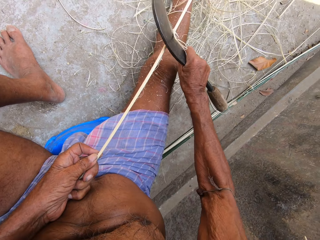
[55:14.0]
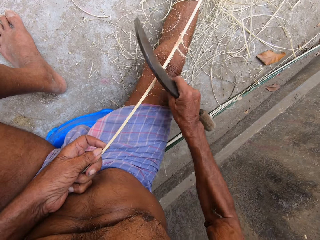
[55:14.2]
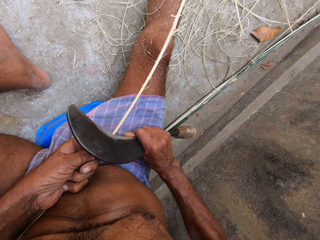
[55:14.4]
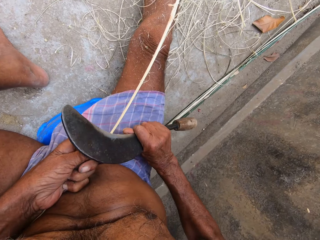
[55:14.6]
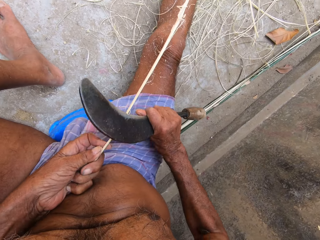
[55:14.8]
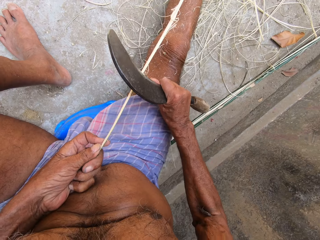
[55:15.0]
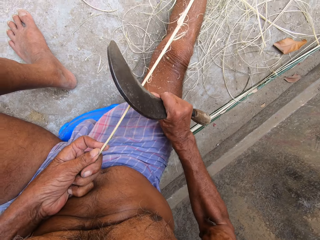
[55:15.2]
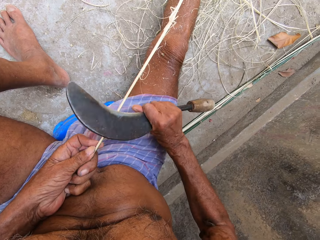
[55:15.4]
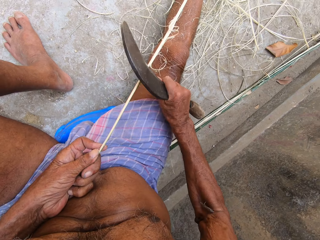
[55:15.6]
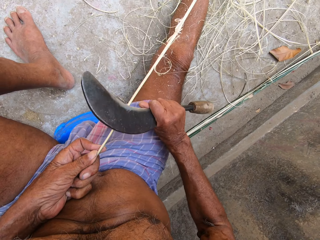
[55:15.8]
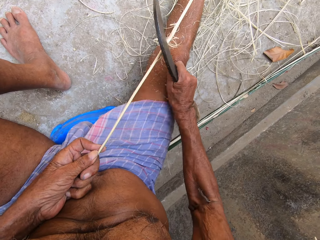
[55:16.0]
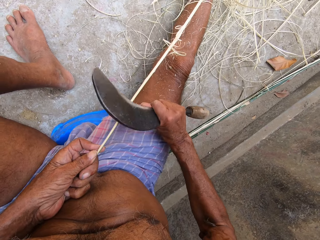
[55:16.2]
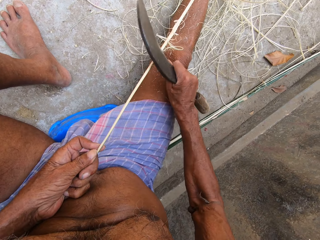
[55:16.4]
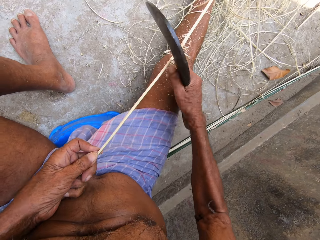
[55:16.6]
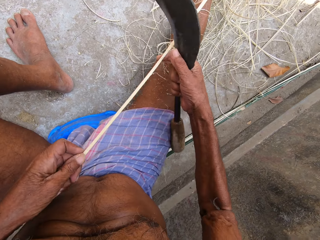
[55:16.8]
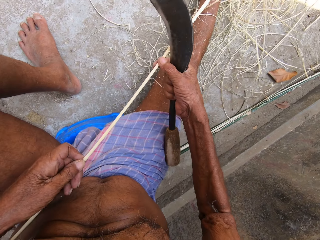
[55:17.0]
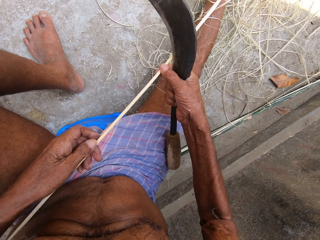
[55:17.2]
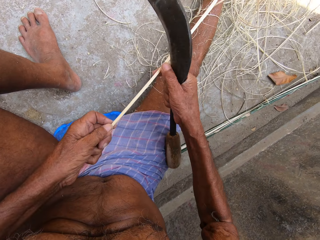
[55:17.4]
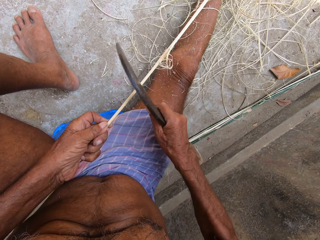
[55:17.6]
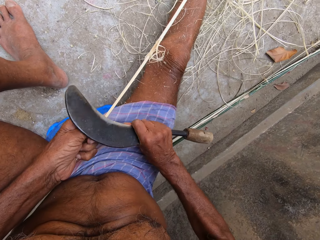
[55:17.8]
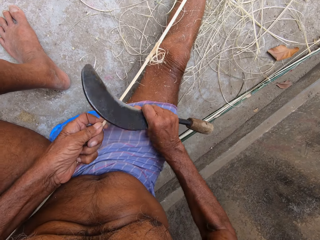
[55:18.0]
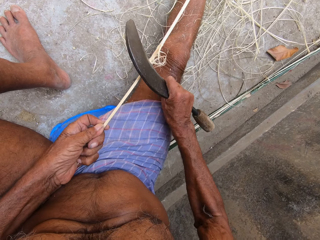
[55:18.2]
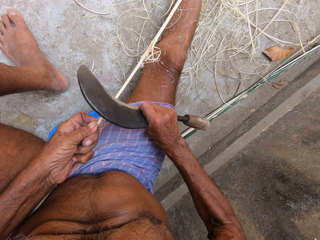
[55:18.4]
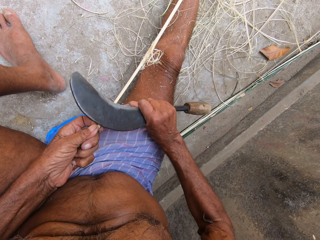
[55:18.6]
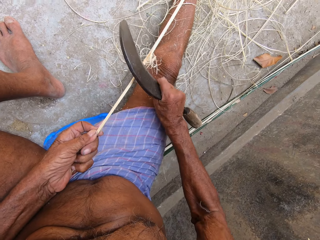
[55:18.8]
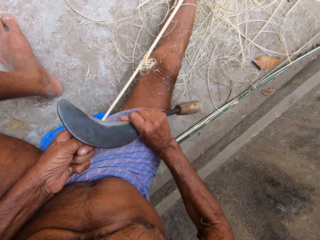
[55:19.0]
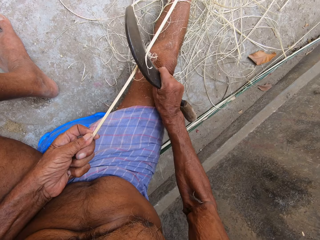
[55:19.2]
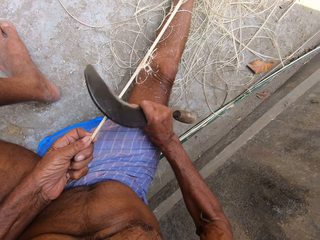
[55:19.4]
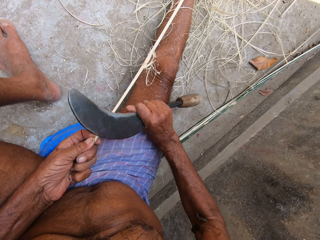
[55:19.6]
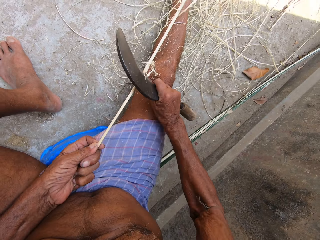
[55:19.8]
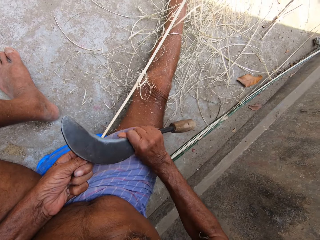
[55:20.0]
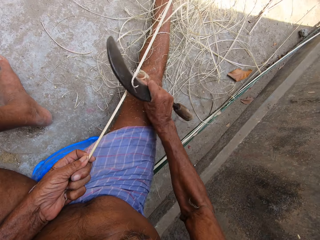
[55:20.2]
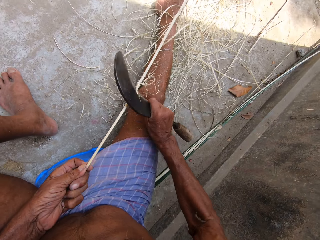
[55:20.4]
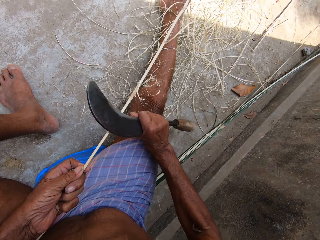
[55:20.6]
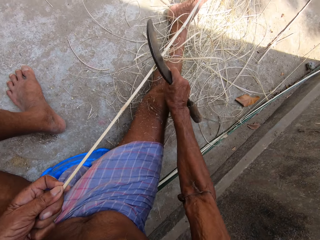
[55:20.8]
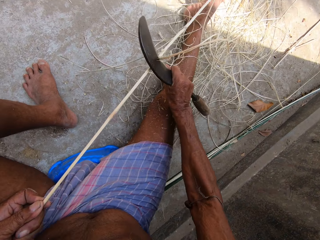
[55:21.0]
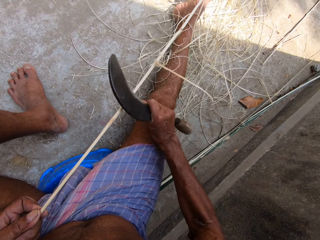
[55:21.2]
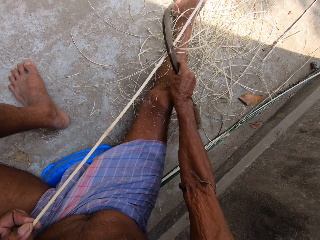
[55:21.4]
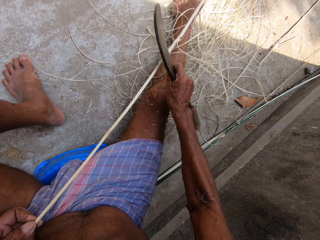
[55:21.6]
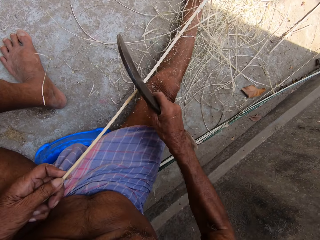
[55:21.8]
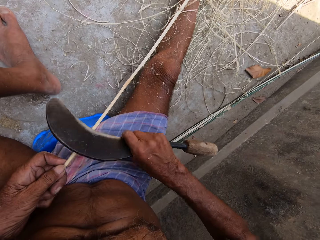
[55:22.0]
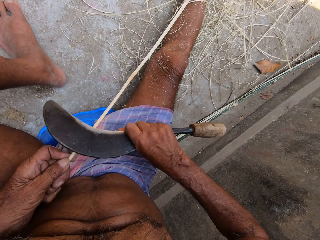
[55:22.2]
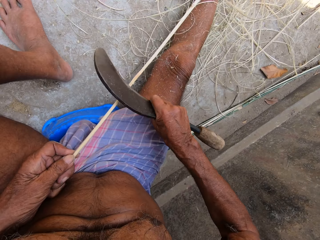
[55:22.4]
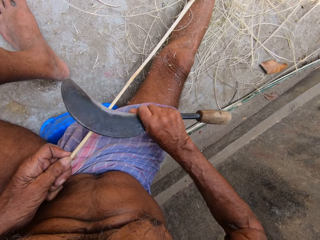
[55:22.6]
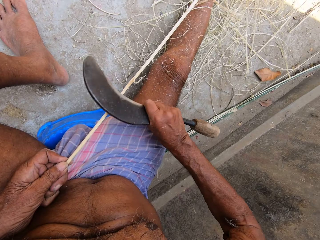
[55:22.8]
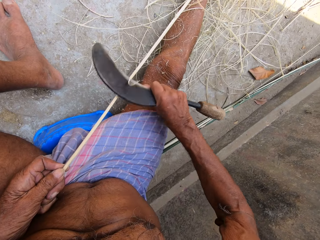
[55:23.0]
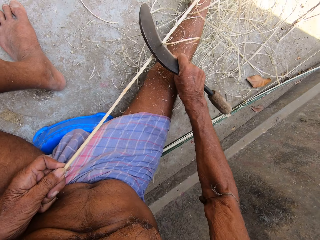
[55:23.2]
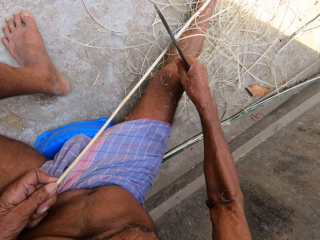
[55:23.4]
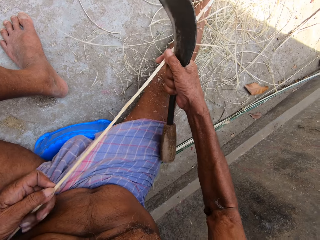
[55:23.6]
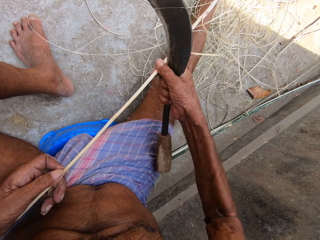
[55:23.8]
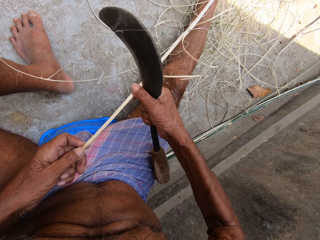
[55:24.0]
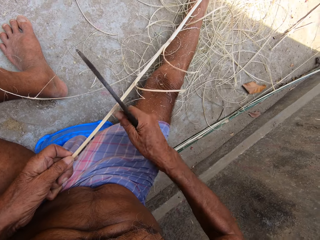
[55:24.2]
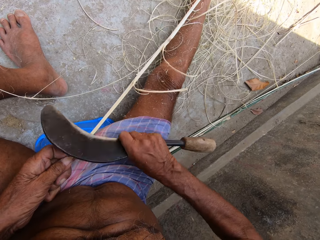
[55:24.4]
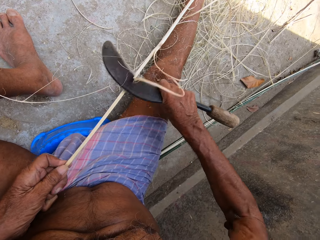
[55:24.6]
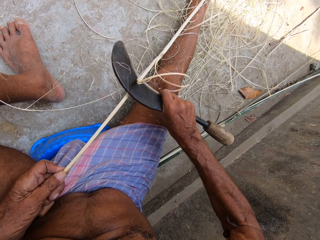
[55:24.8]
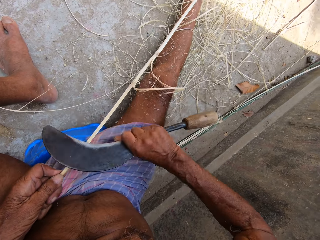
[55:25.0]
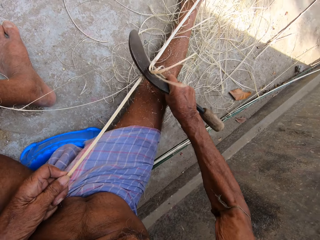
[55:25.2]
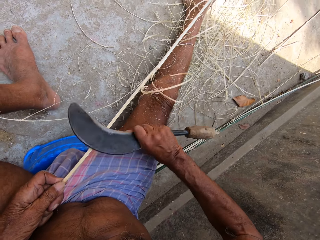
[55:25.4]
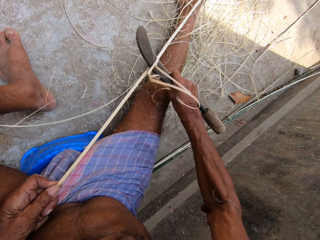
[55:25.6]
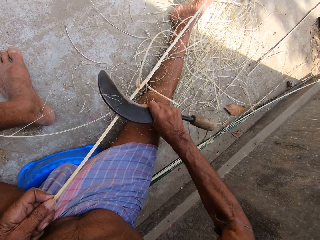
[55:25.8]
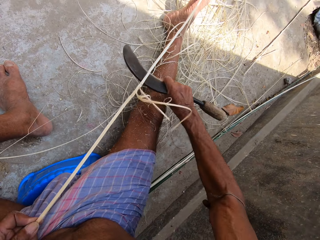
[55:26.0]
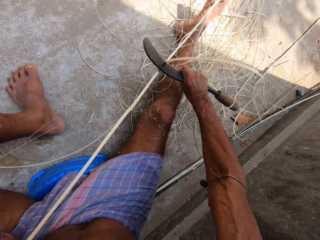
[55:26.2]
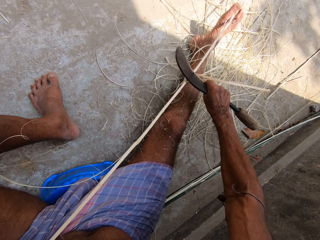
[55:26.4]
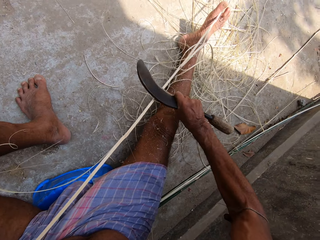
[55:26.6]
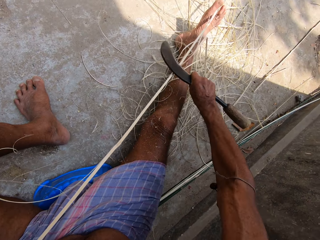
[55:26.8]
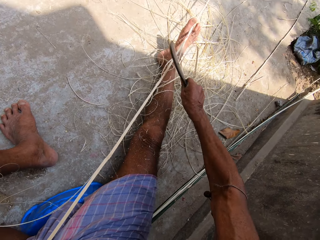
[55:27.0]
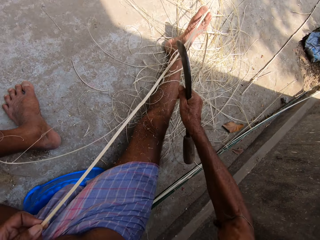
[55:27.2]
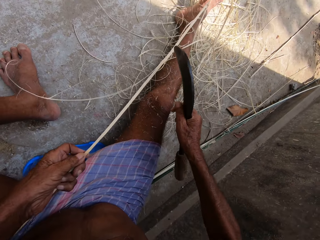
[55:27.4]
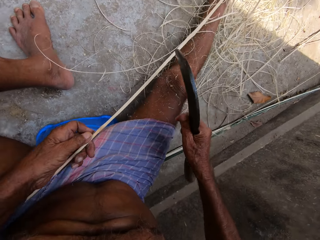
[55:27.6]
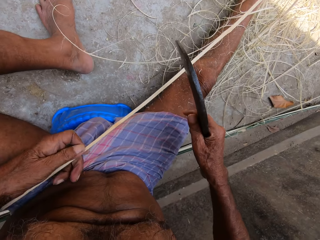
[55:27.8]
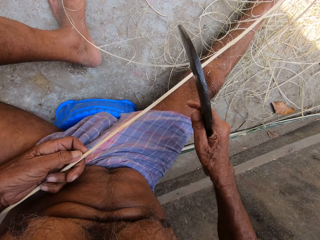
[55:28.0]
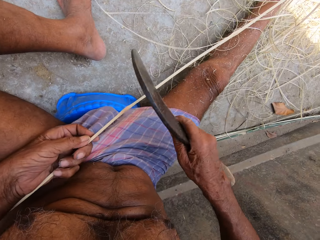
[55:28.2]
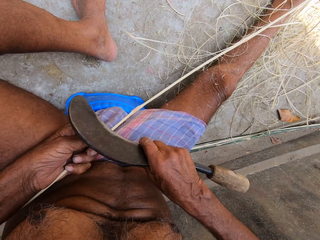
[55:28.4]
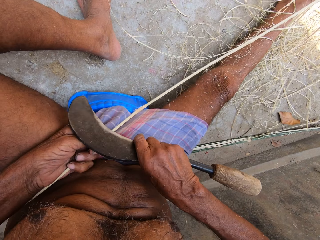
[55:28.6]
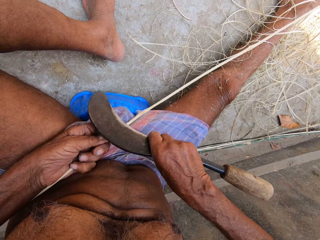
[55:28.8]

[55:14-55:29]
The camera wearer adjusts the stick in his hands. He scrapes raffia from the stick in his left hand with the sickle in his right hand. He sharpens the stick with the knife. He adjusts the stick in his hands again. He scrapes raffia from the stick in his left hand with the sickle in his right hand and sharpens the stick with the knife again.

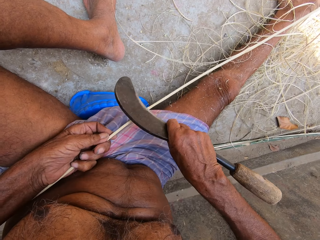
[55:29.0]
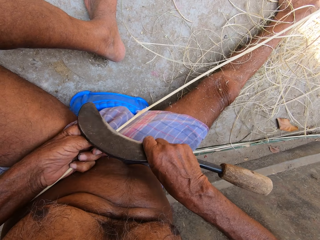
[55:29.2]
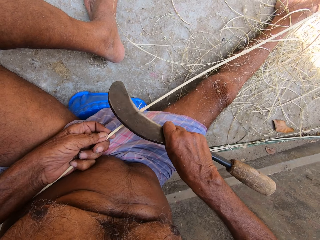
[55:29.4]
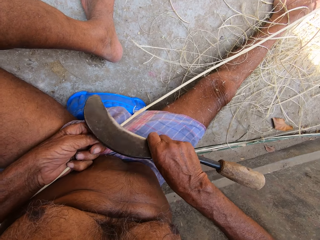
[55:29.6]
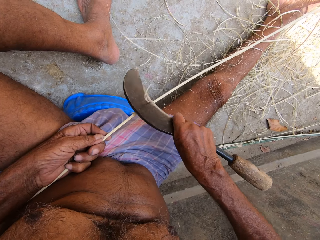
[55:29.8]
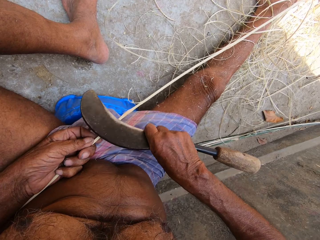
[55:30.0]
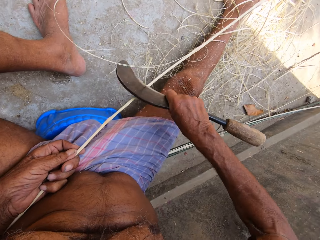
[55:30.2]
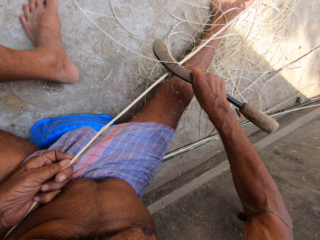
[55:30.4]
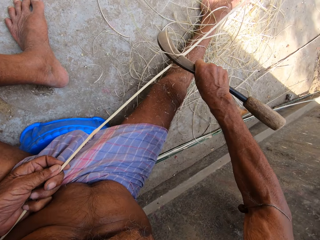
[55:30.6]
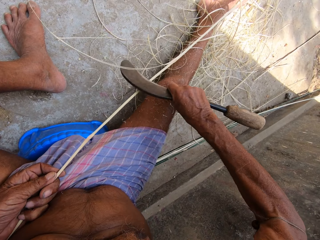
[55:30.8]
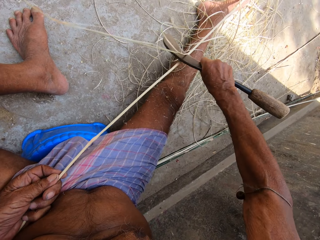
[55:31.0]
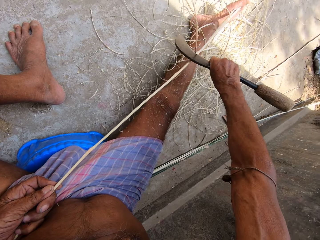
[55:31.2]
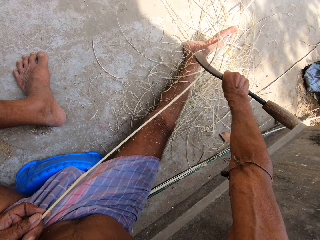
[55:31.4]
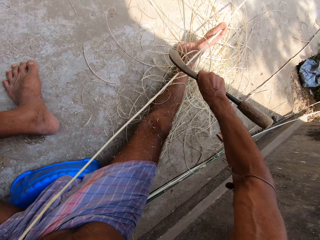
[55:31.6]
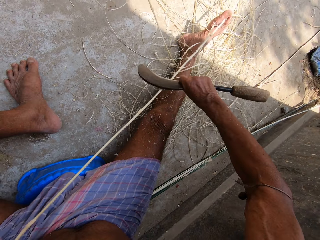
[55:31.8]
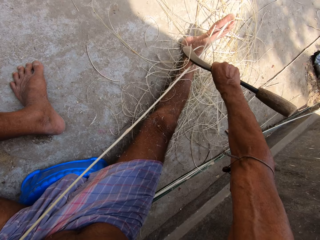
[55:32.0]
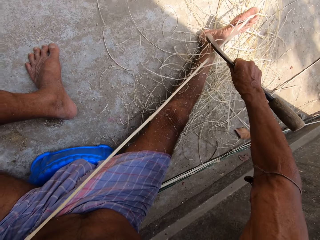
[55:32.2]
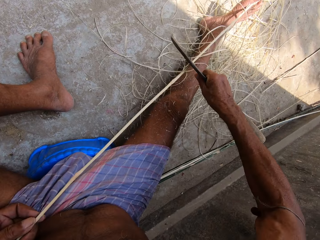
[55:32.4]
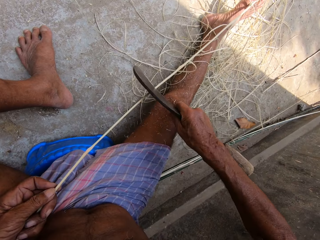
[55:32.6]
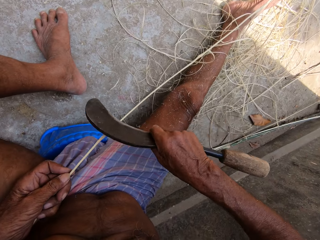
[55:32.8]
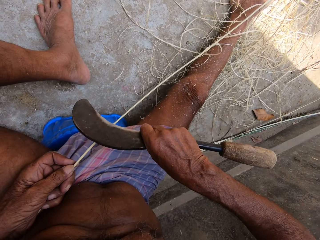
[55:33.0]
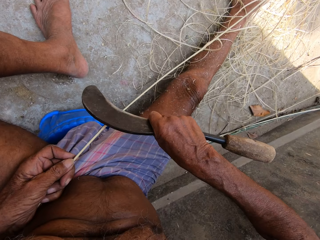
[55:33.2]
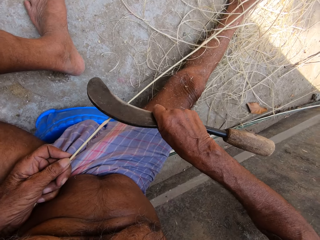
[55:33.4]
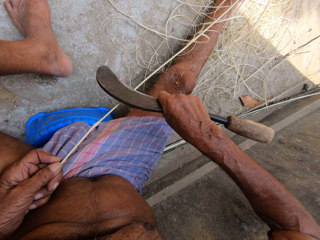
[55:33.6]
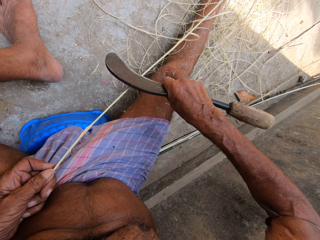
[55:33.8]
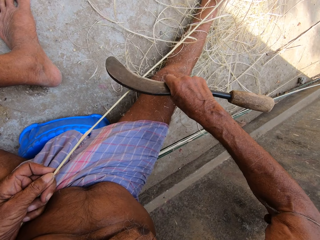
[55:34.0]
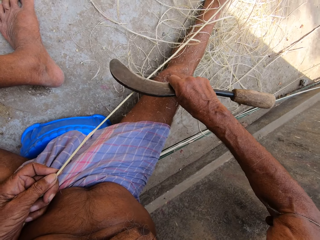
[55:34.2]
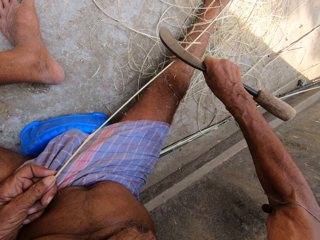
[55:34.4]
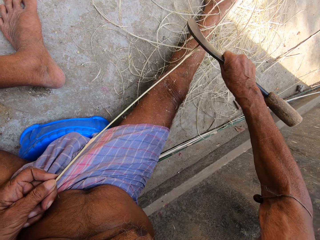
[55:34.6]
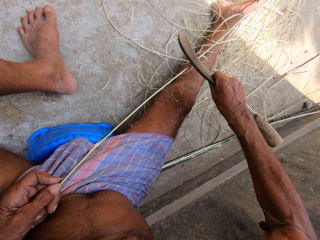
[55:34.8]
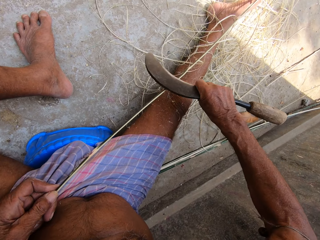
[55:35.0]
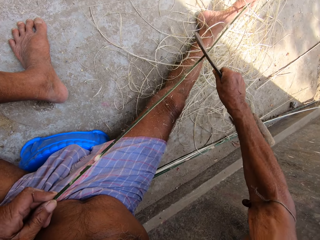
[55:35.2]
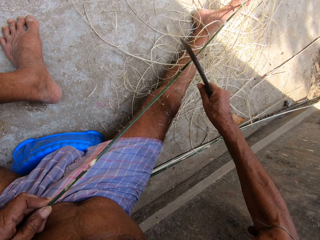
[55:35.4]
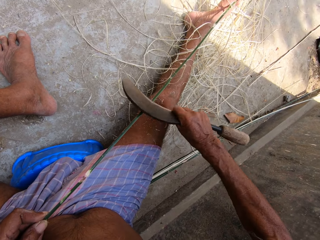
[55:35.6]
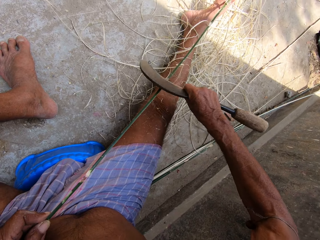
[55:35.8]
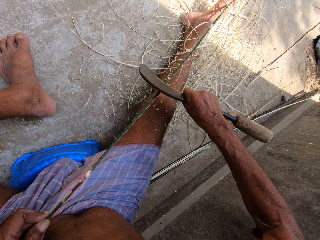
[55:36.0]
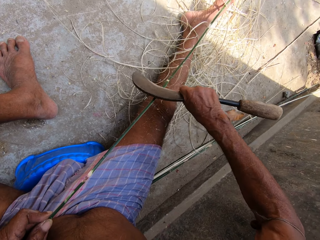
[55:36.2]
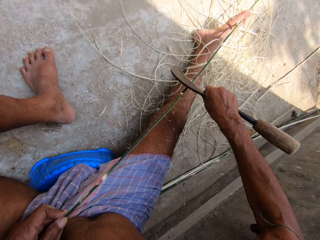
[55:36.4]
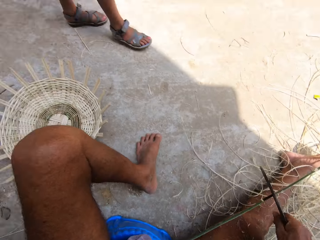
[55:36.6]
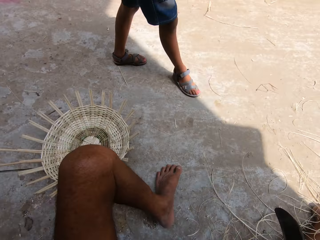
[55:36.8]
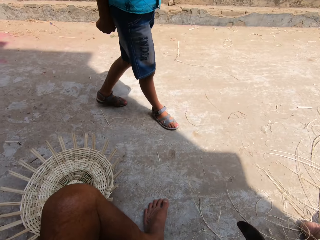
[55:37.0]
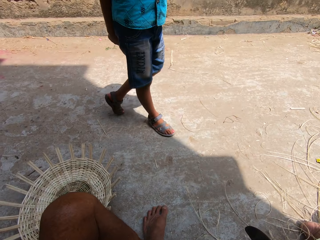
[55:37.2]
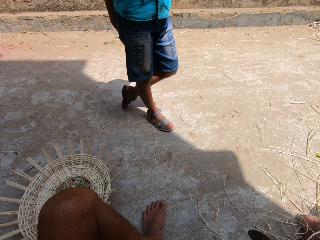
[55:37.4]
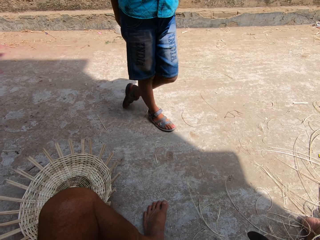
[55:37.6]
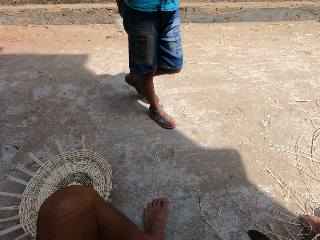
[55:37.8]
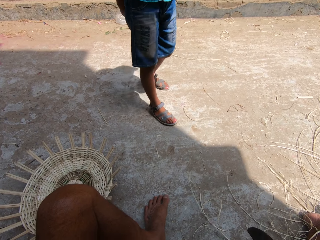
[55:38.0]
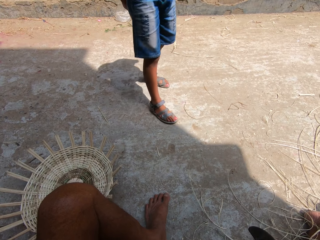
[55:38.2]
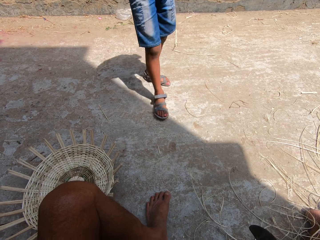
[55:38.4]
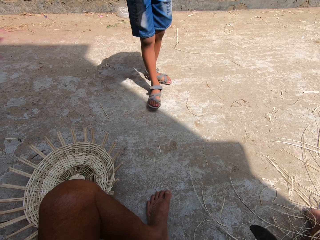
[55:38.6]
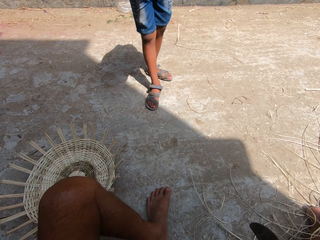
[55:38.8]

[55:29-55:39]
The camera wearer looks aside.
